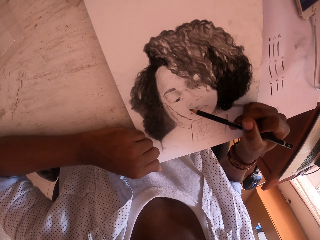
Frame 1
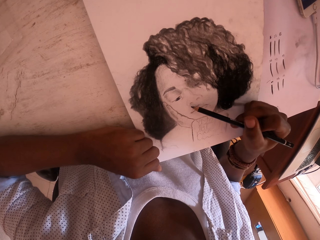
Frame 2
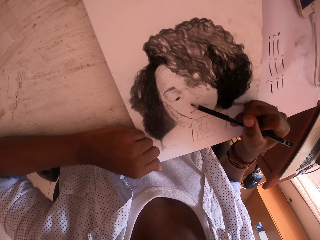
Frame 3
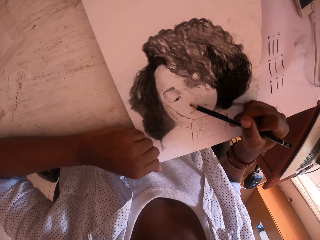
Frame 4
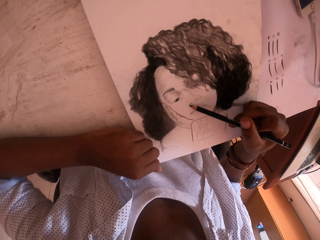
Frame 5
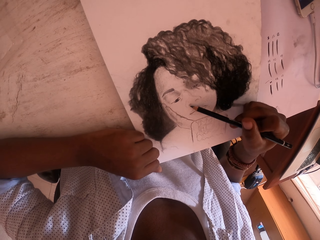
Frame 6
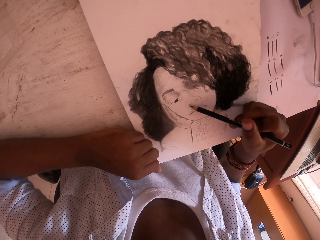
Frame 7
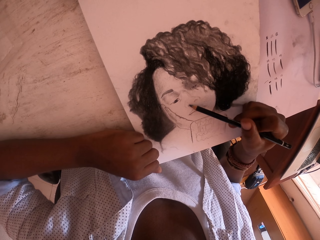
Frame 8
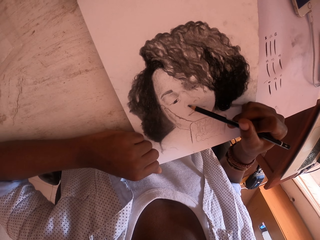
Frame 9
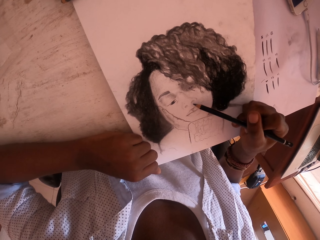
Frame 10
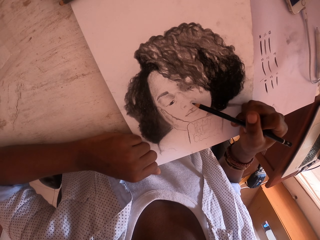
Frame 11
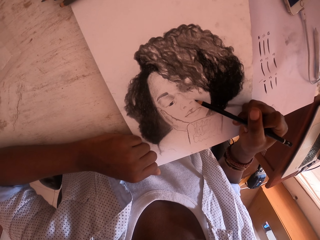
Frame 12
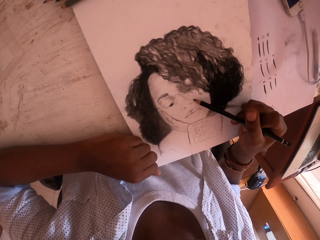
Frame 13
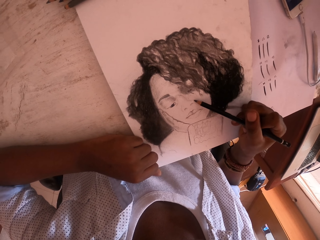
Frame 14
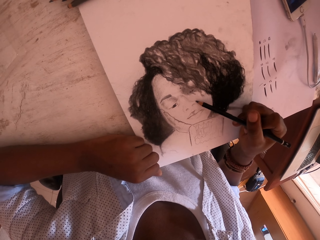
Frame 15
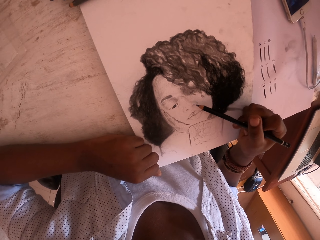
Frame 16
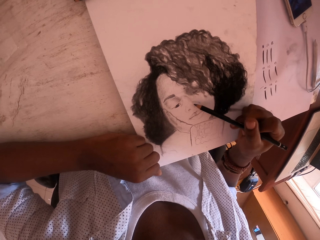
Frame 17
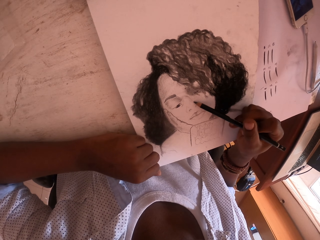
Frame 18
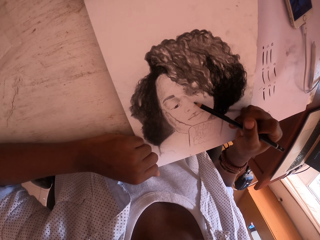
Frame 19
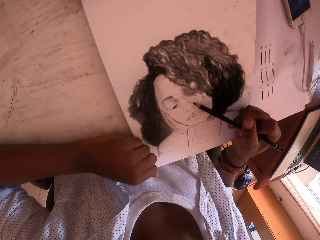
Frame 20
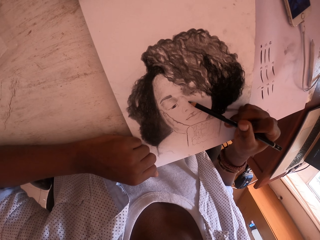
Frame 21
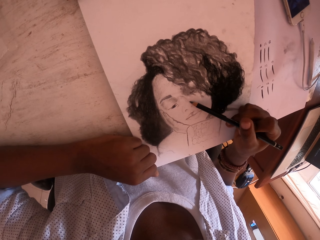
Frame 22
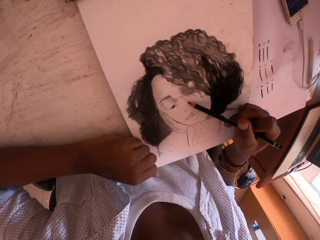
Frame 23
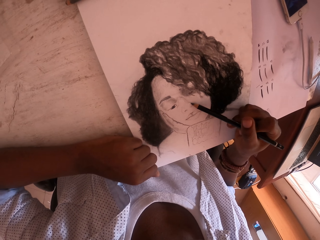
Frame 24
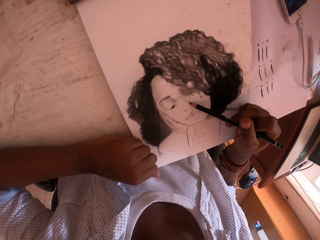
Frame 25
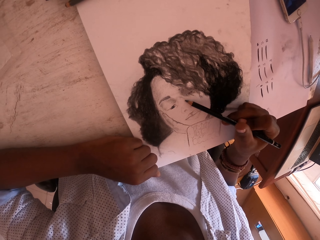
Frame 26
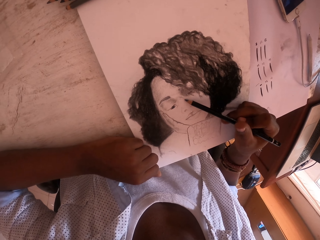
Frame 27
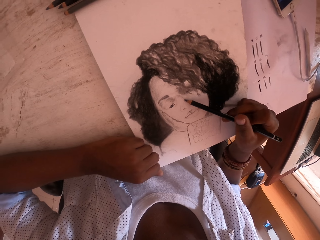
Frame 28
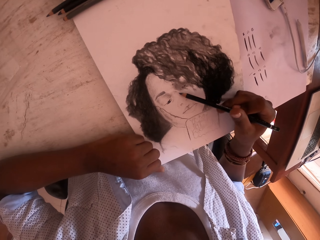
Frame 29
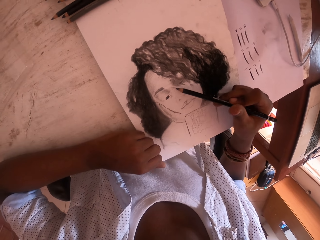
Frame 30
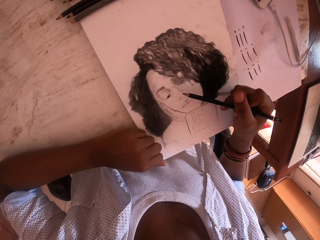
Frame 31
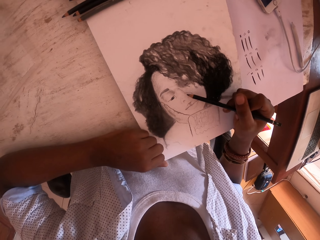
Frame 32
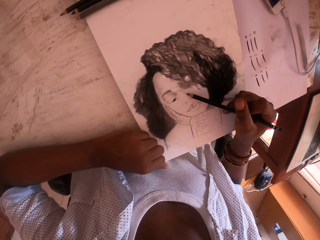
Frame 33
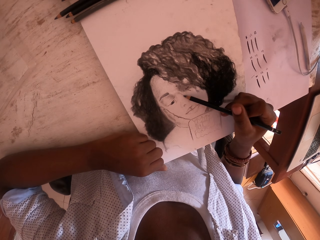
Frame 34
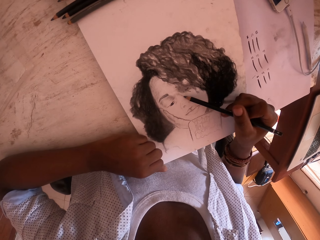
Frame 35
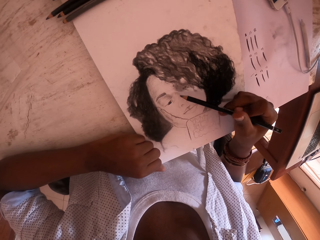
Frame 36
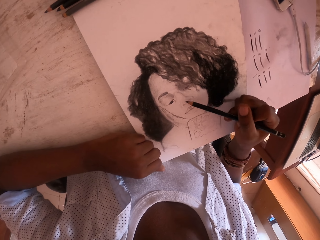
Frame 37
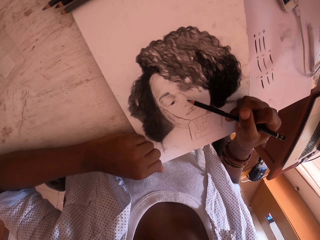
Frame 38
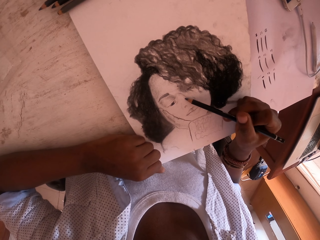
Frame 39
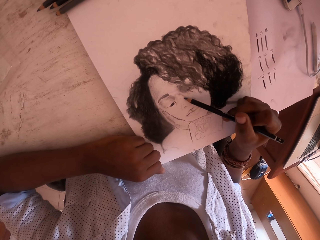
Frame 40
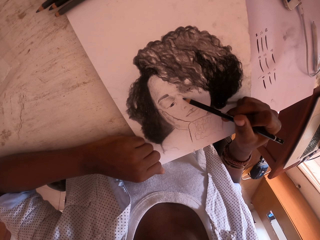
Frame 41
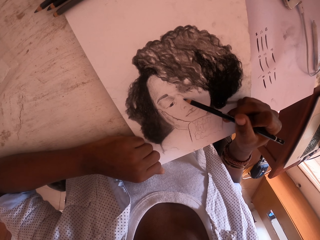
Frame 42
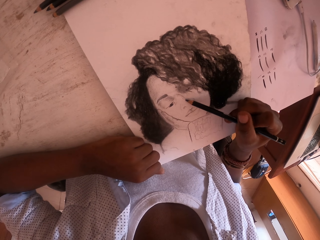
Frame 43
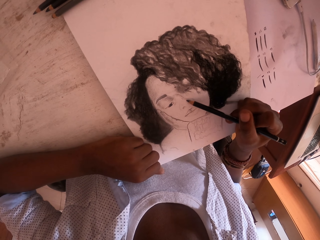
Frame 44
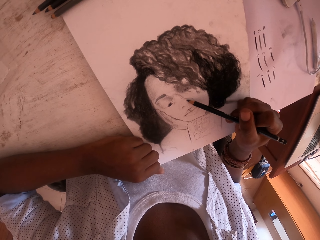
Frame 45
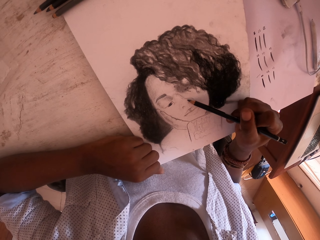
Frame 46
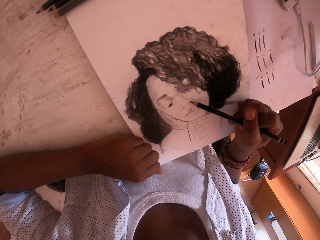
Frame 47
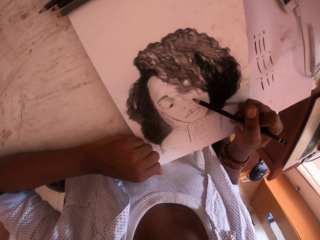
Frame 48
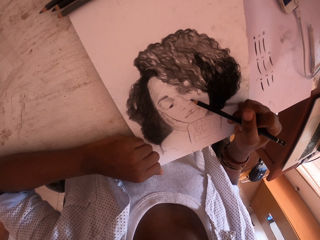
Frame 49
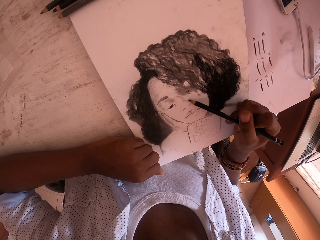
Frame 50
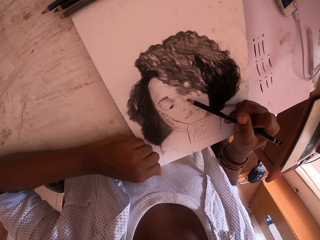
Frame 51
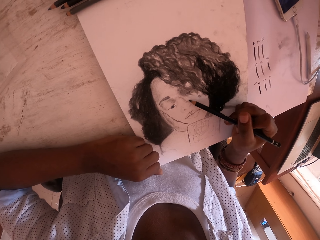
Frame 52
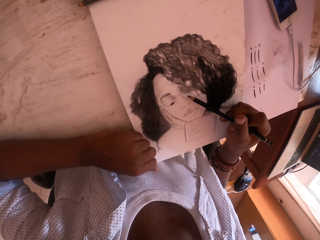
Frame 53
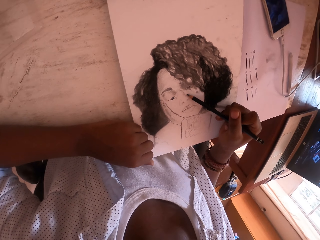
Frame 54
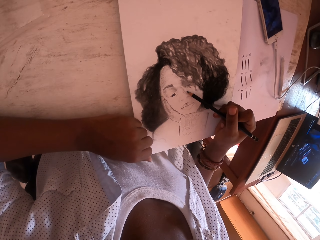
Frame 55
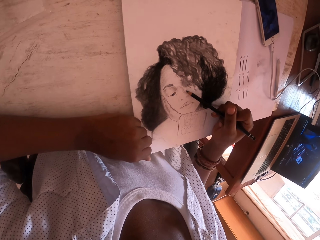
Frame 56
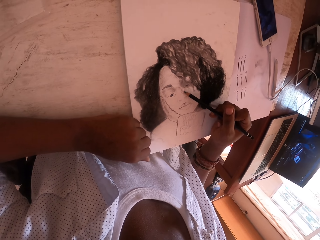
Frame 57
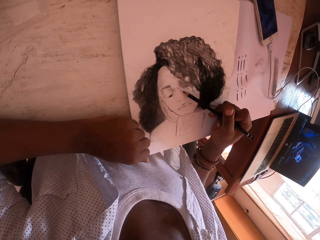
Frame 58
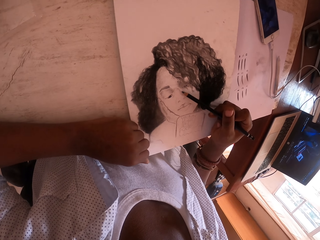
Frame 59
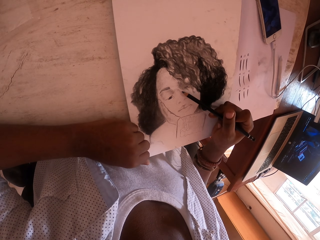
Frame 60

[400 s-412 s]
The camera wearer moves his right hand to a different position on a drawing paper. He shades the drawing paper with an artist pencil.

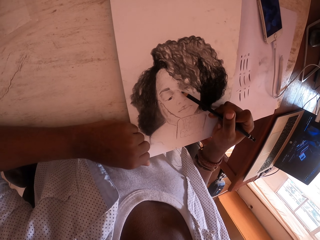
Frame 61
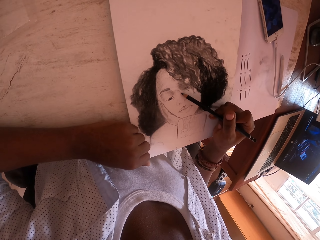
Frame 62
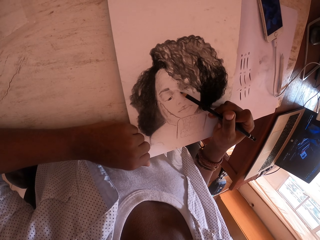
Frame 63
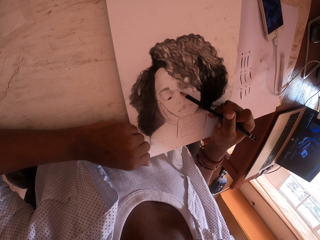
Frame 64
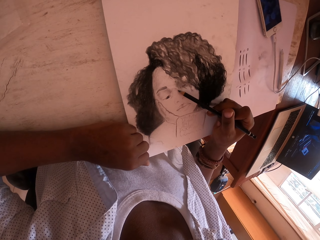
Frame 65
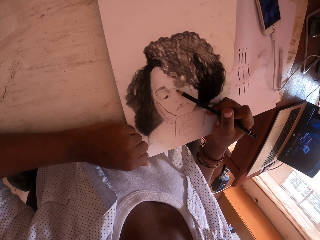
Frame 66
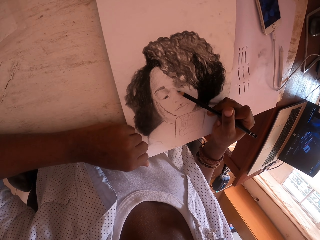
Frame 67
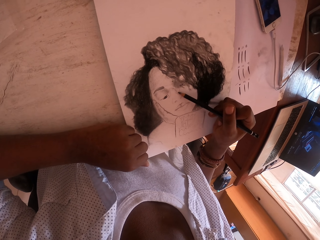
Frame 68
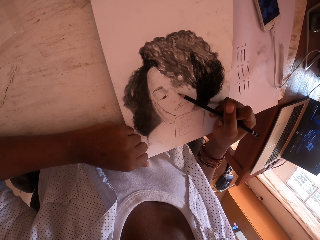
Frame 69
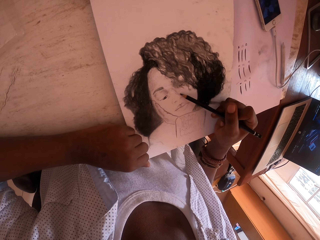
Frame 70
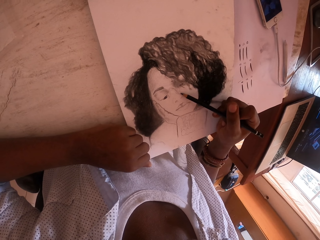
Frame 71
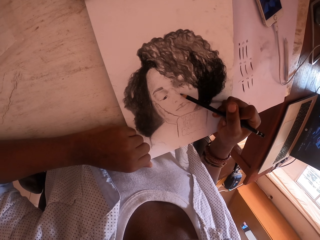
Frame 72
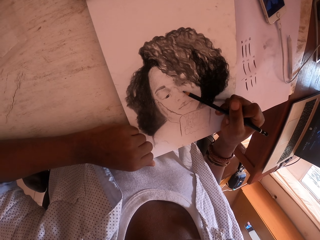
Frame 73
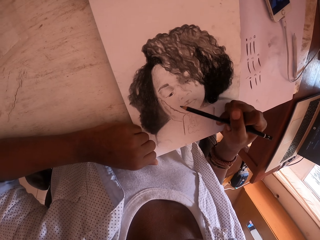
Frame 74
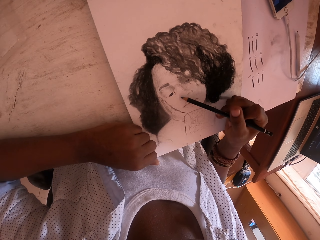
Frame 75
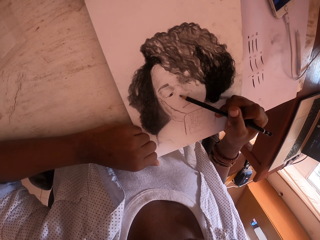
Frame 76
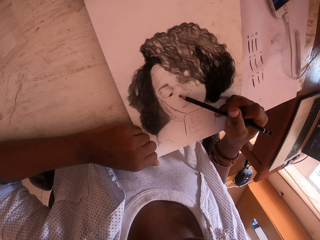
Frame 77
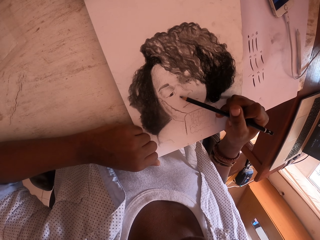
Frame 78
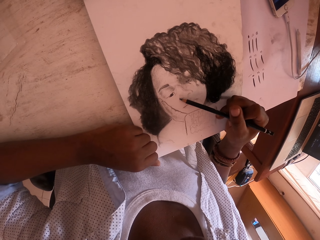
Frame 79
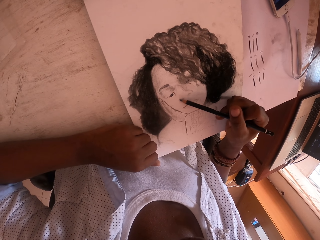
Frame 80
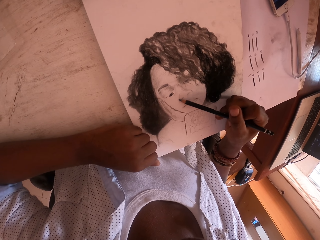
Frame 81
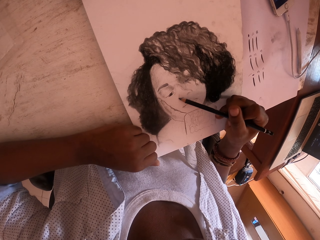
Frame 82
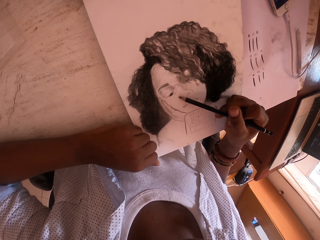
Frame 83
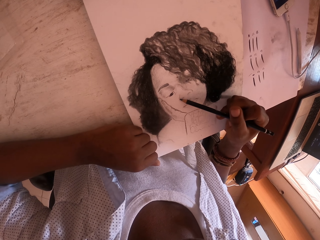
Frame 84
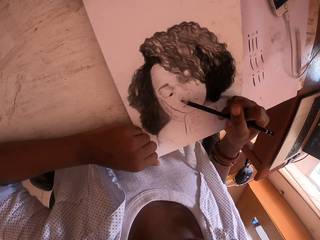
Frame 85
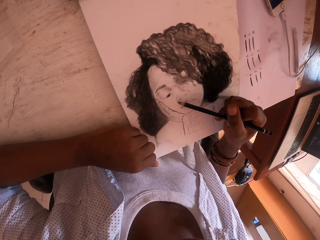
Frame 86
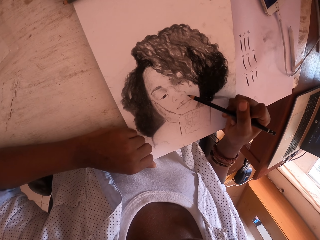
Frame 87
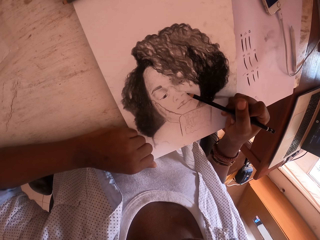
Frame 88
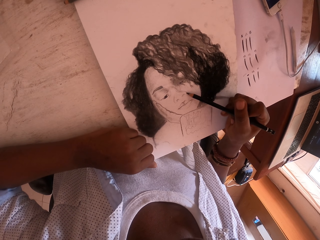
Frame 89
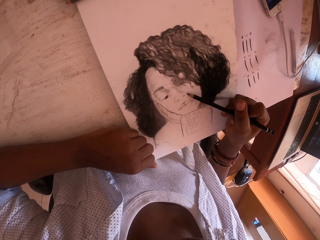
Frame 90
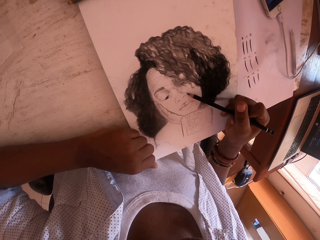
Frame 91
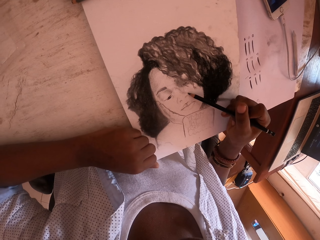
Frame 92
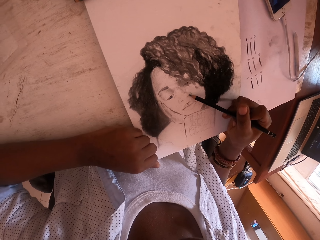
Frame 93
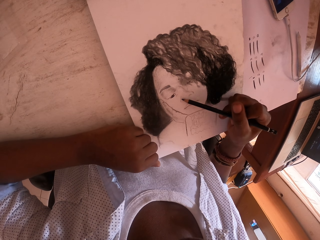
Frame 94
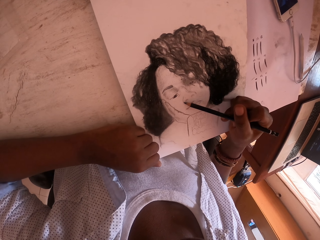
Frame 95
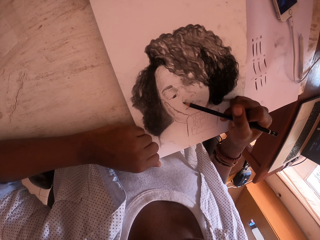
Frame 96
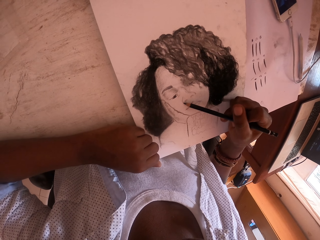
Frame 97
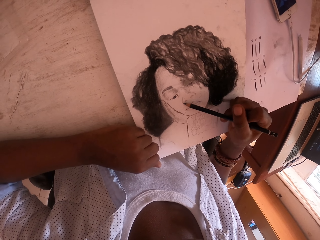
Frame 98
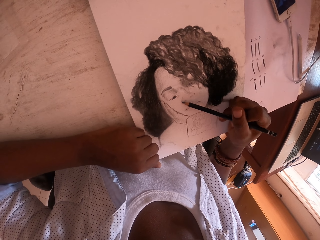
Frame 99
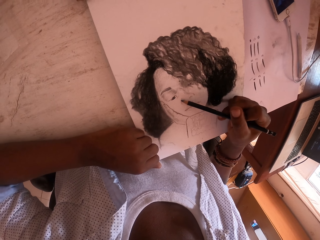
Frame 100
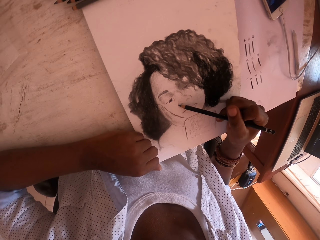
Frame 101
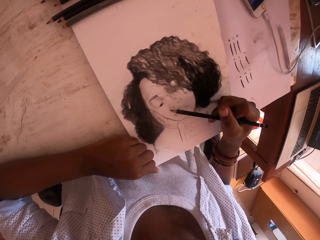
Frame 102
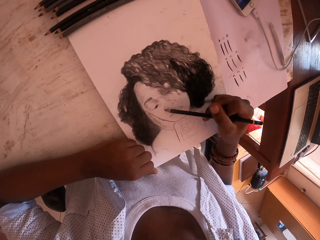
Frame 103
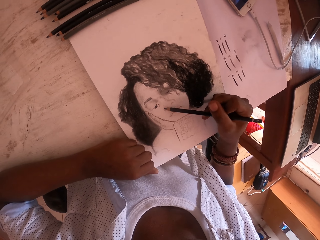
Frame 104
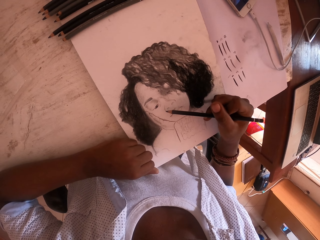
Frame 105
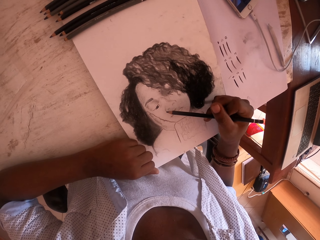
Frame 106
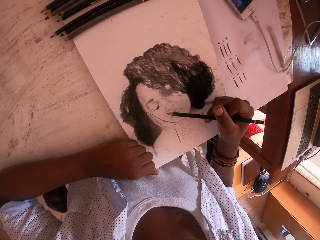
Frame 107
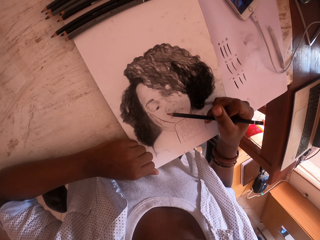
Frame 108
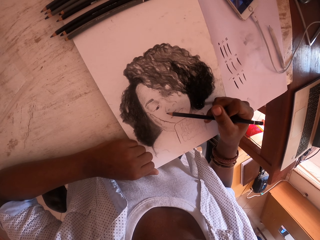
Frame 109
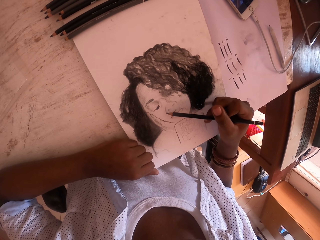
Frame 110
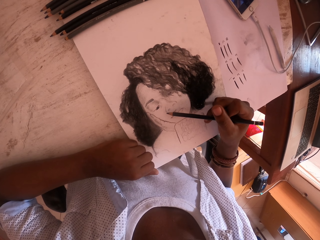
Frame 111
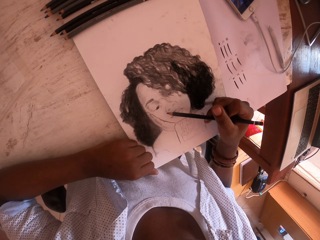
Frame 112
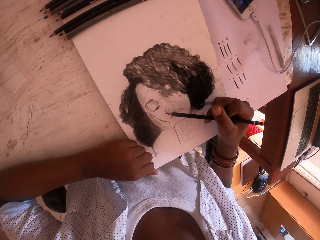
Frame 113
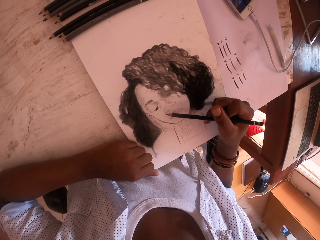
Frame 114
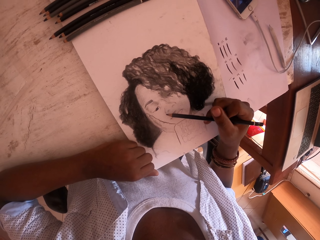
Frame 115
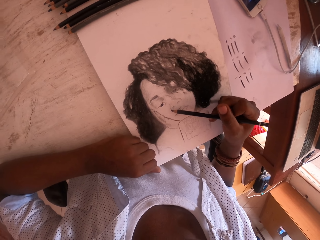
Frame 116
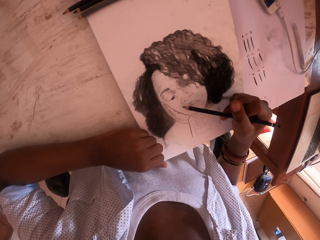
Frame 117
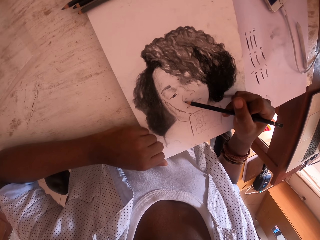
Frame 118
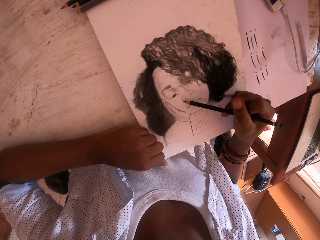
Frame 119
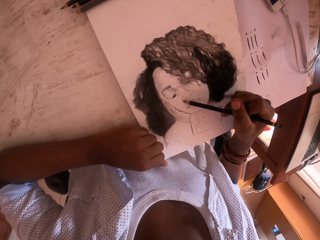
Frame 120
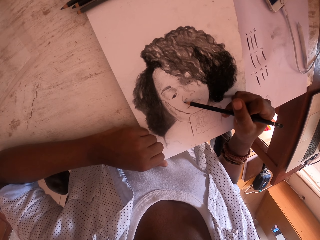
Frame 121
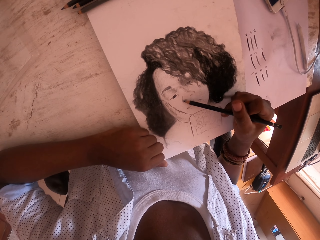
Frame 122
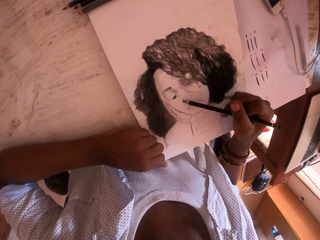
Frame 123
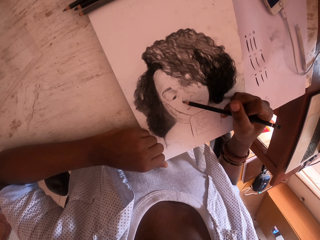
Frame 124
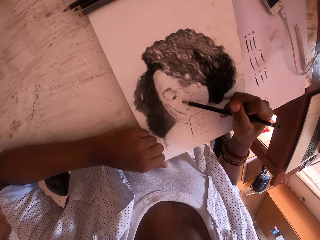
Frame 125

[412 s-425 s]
The camera wearer looks around.
